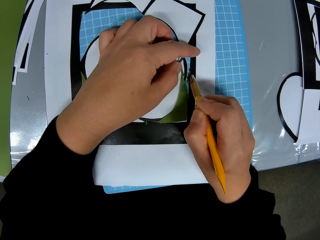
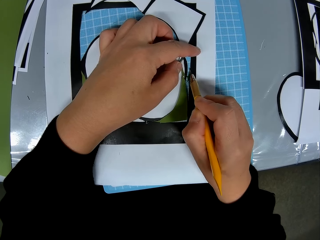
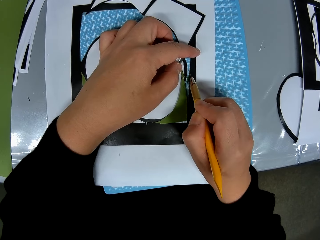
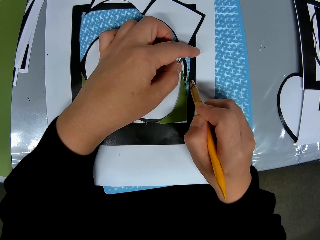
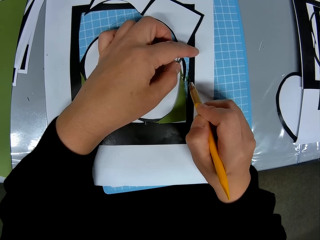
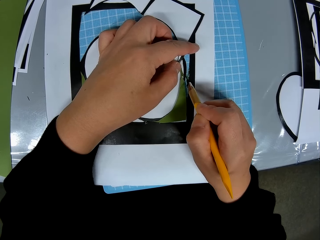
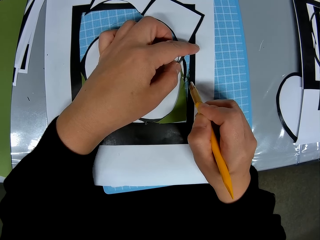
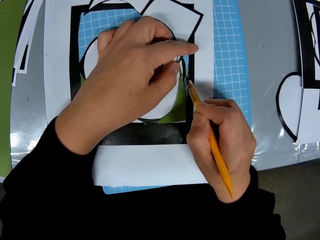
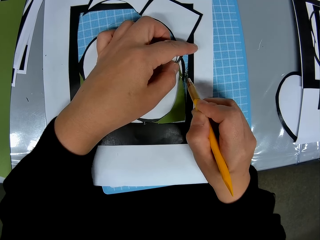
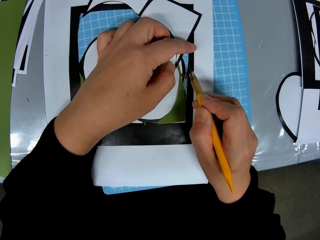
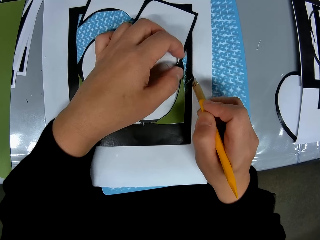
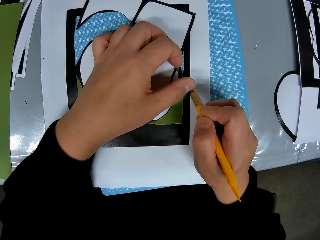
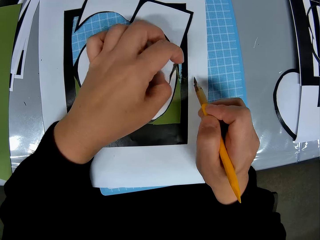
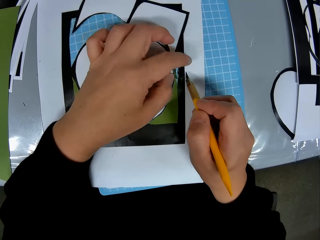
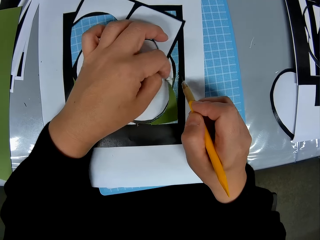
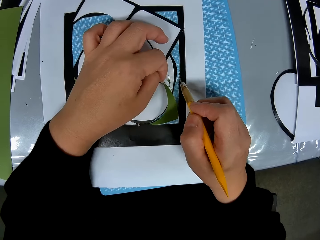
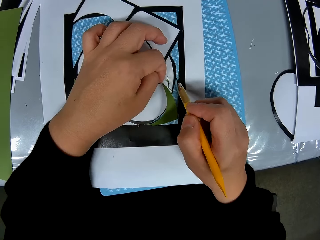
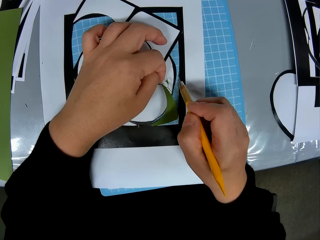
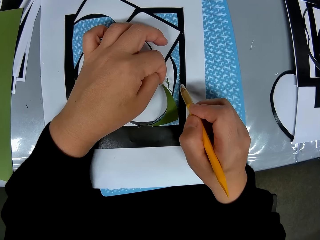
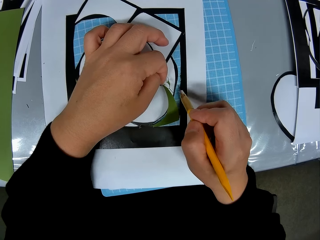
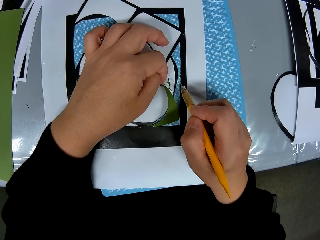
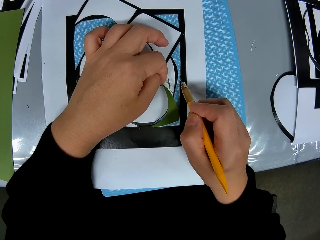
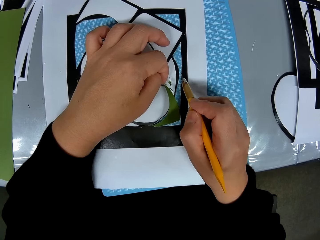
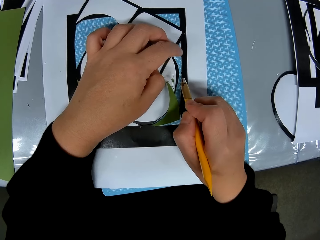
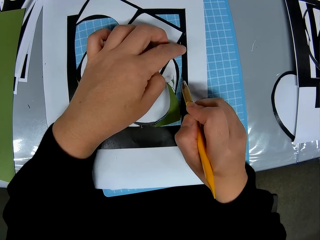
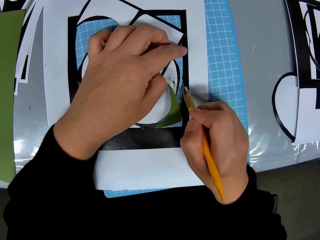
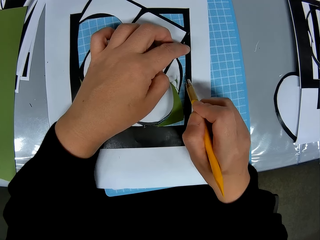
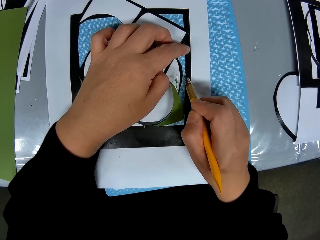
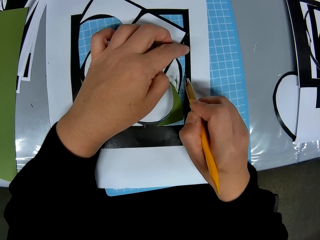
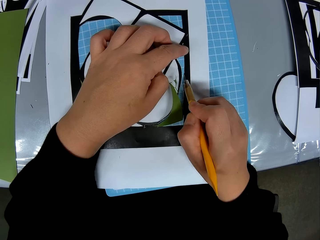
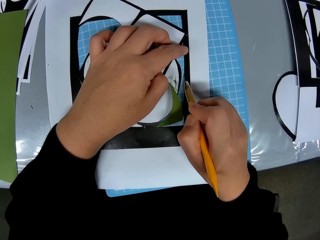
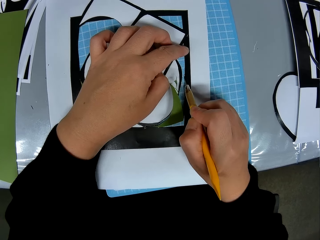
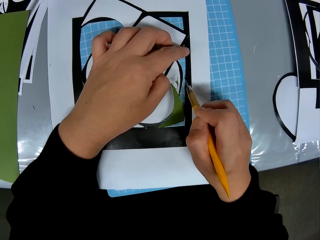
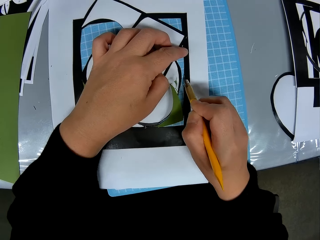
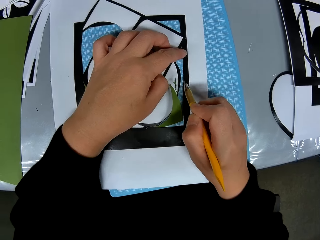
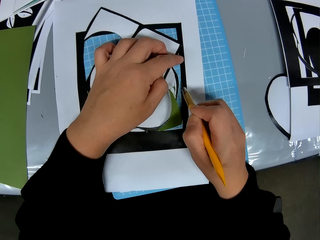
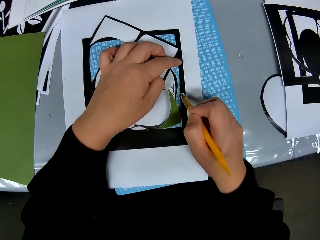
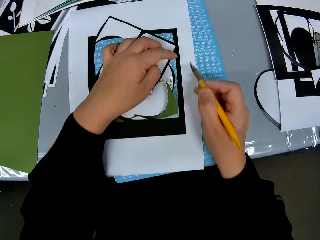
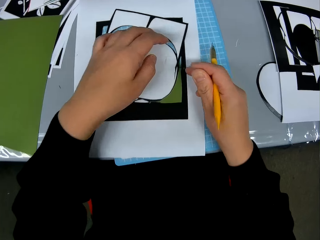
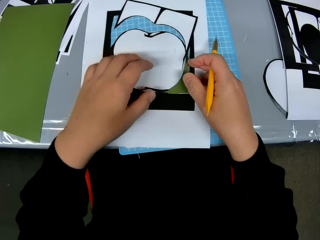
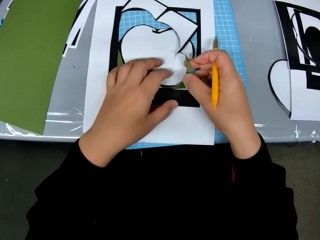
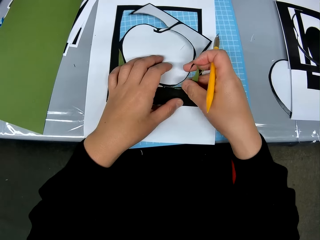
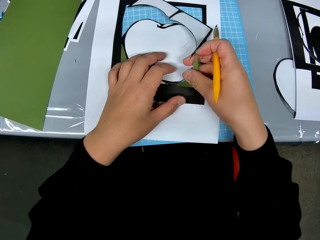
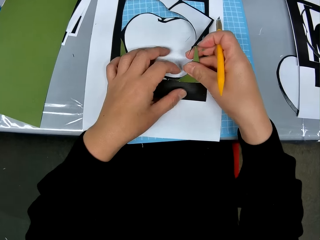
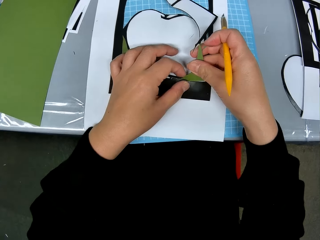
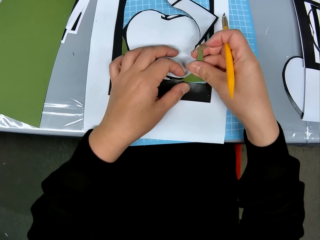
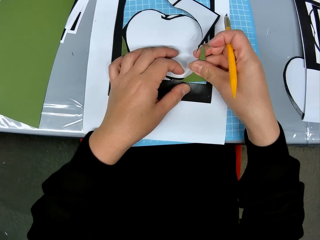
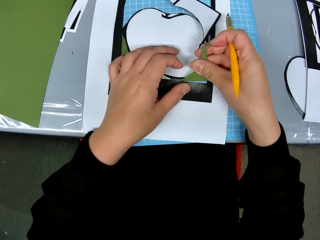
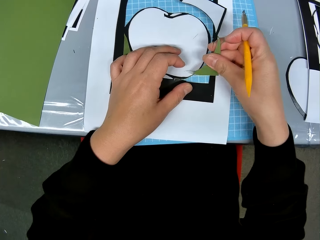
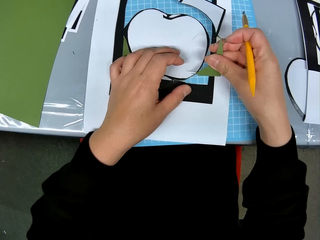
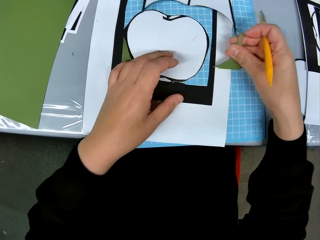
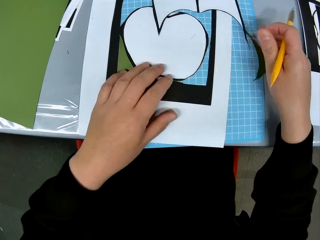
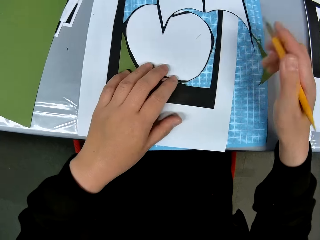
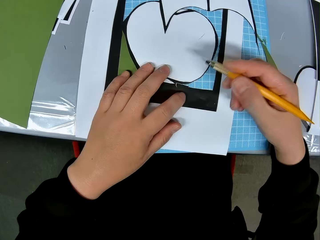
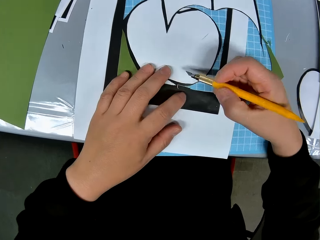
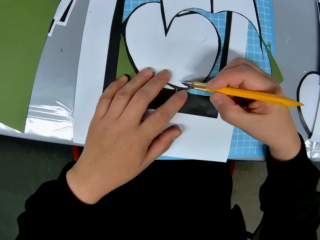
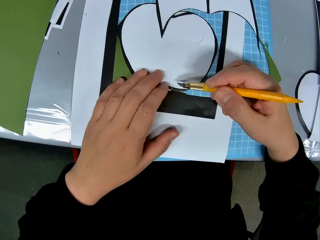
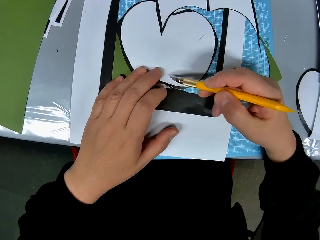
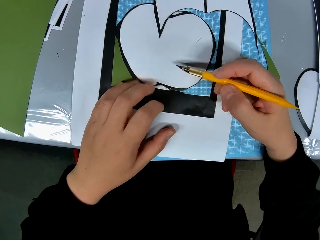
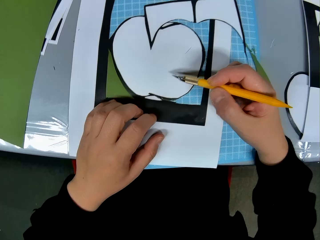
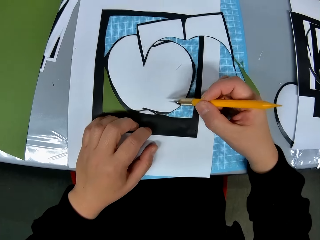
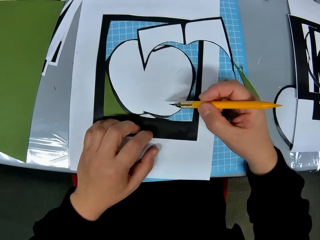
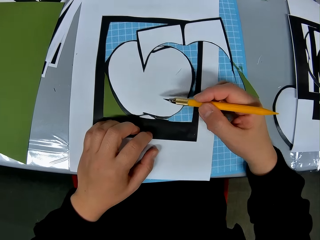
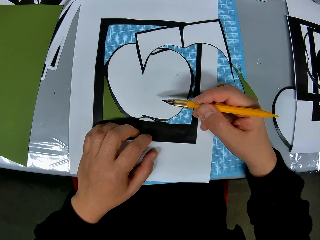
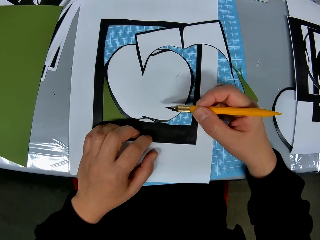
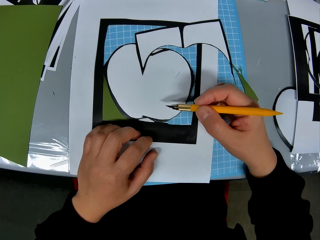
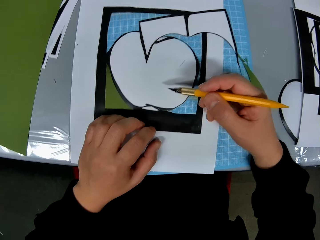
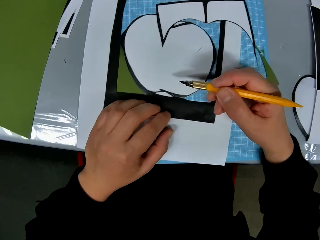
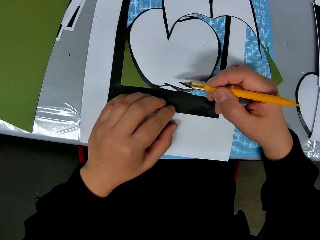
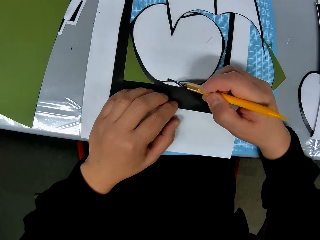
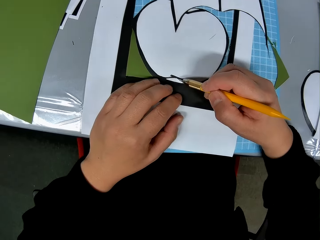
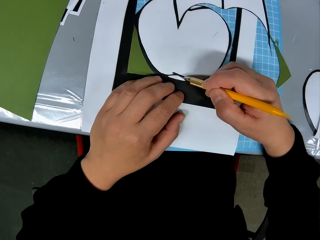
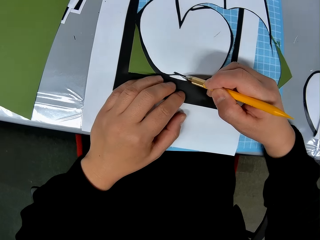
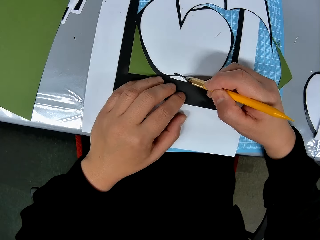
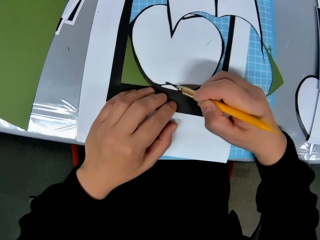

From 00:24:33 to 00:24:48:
The camera wearer holds the piece of paper. She removes the cut paper with her right hand. She looks at the drawing.

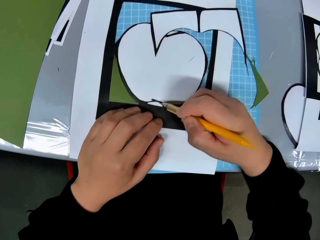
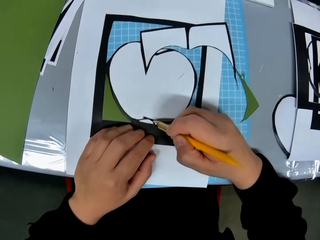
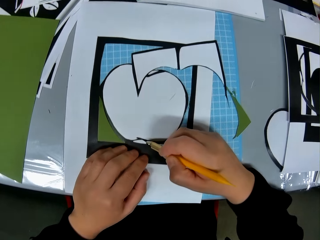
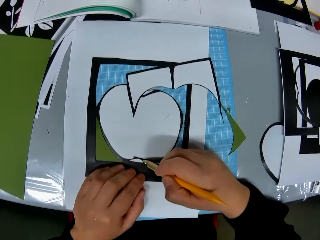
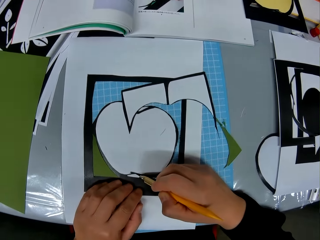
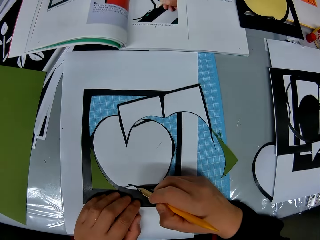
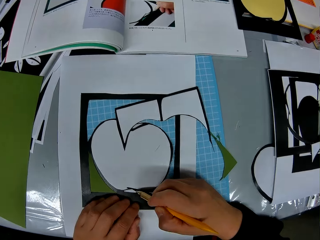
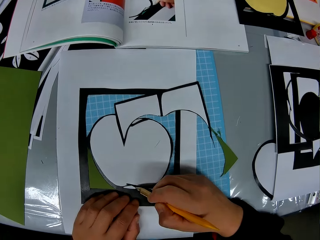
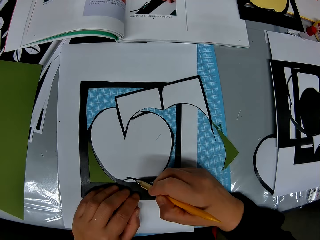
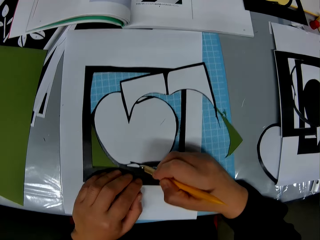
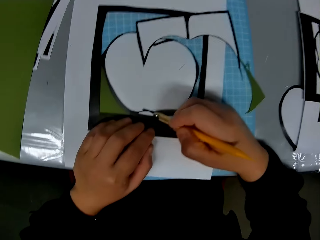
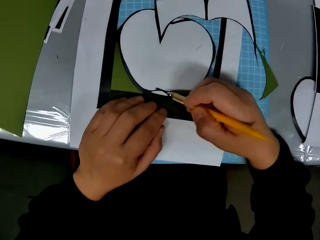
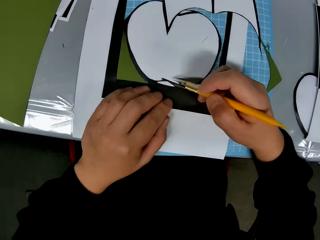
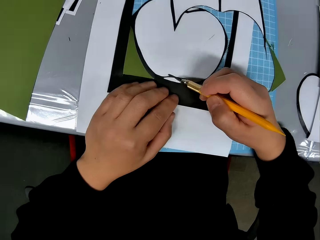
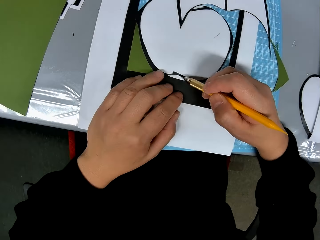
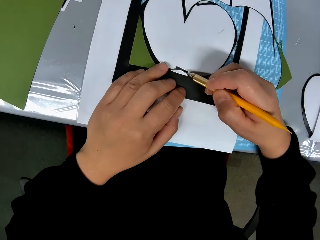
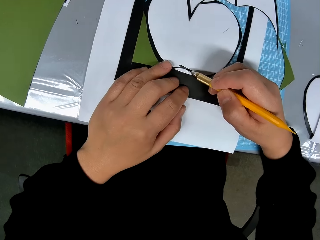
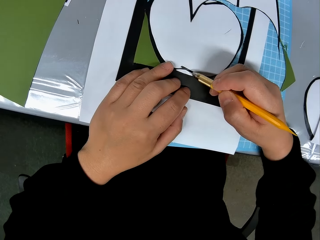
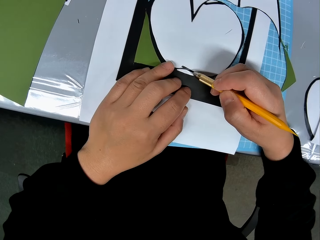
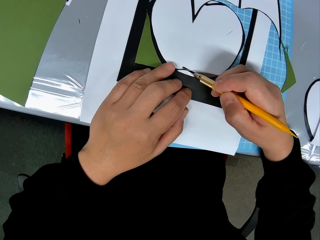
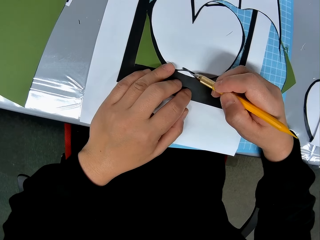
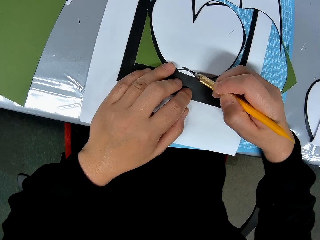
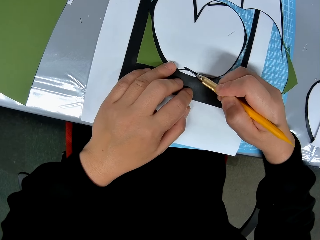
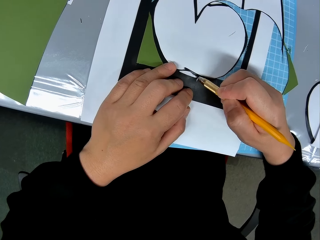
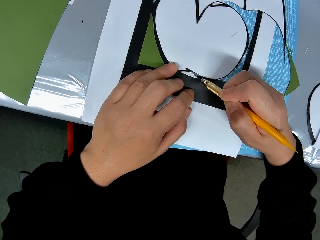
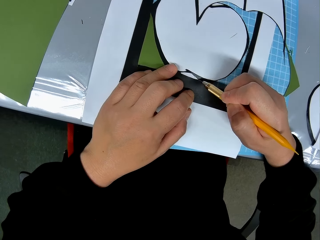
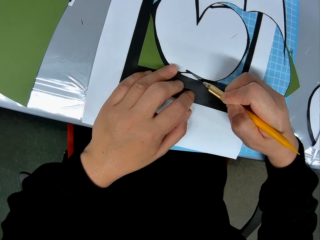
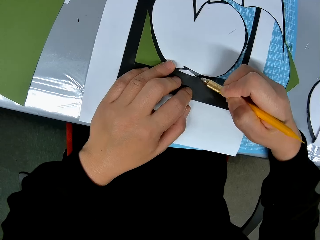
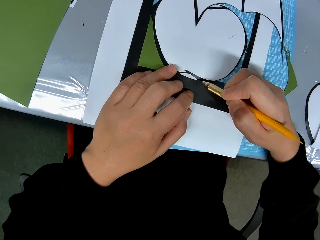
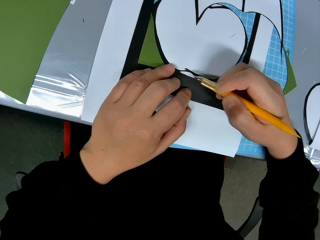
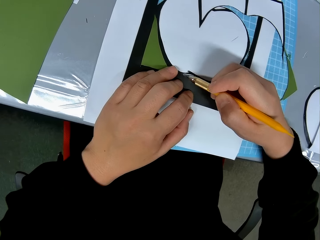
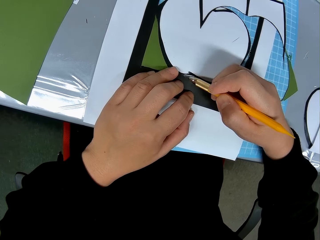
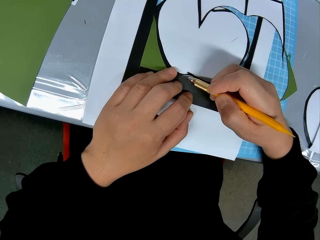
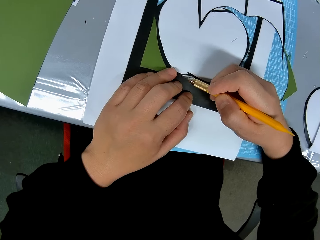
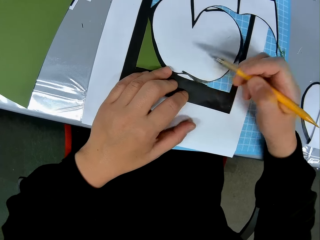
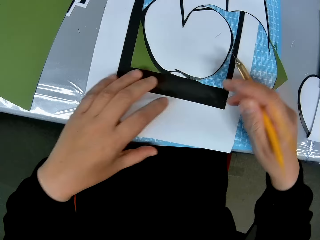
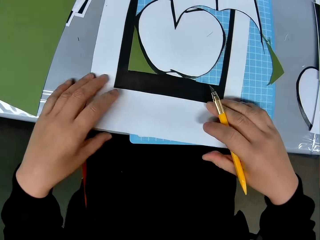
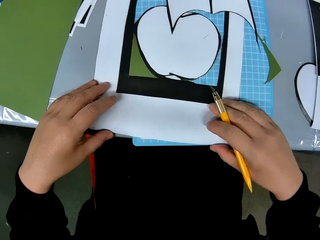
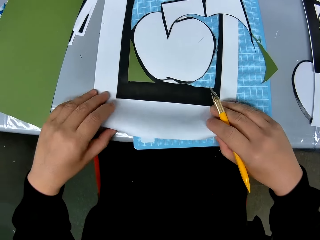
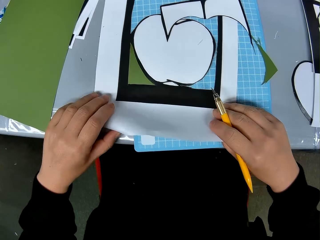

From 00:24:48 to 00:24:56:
The camera wearer looks at the book in front of her. She continues to cut the drawing paper.
